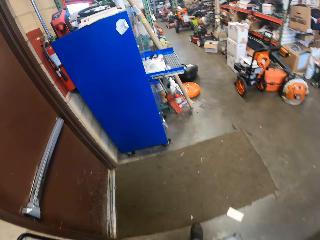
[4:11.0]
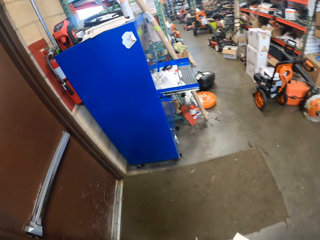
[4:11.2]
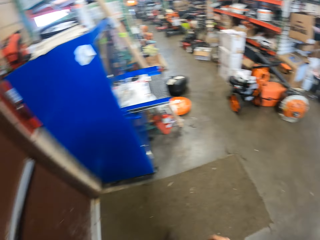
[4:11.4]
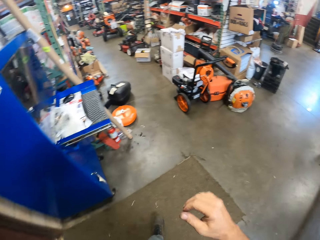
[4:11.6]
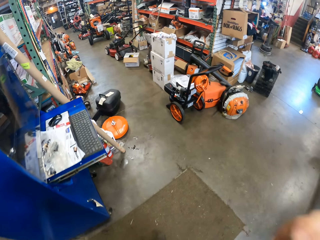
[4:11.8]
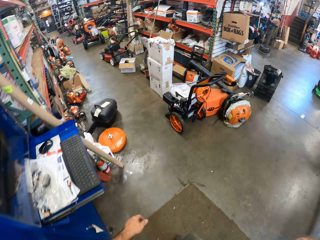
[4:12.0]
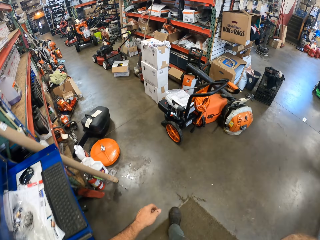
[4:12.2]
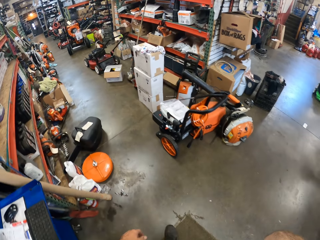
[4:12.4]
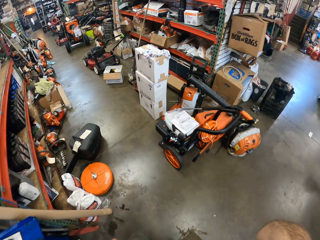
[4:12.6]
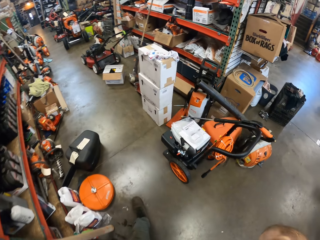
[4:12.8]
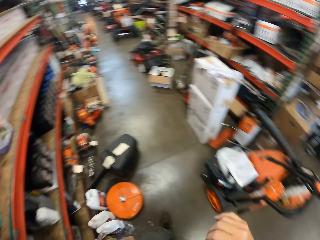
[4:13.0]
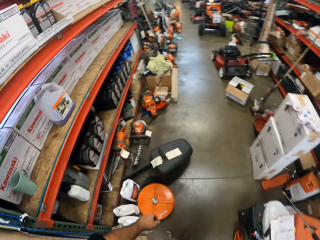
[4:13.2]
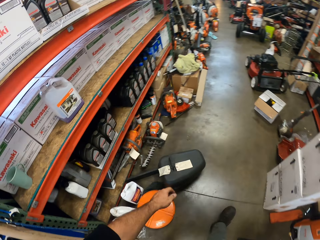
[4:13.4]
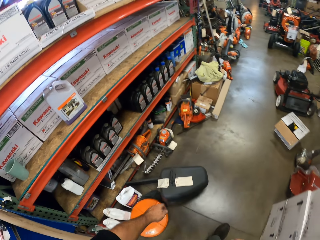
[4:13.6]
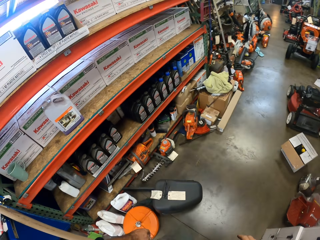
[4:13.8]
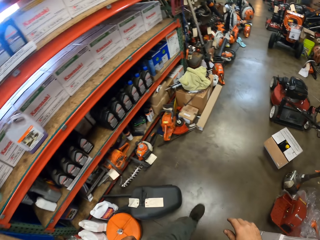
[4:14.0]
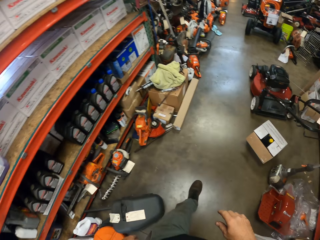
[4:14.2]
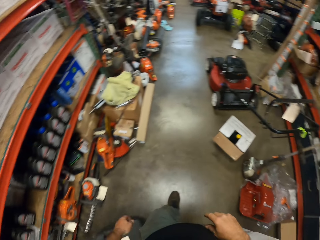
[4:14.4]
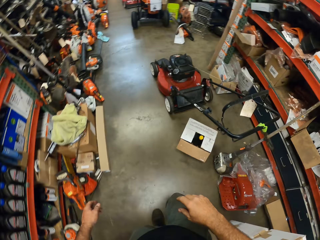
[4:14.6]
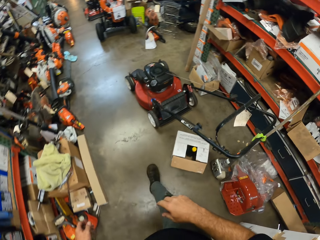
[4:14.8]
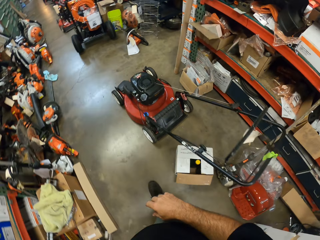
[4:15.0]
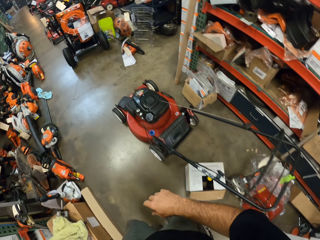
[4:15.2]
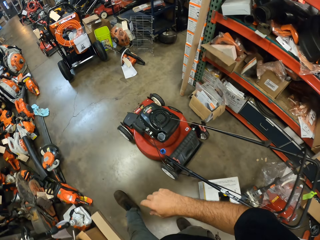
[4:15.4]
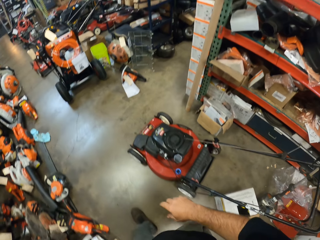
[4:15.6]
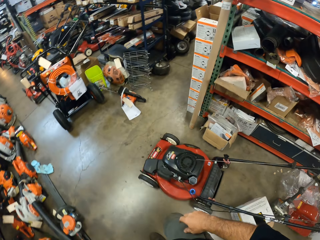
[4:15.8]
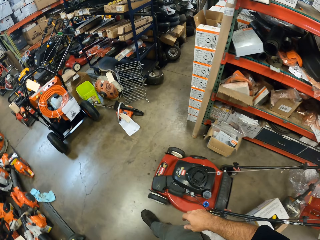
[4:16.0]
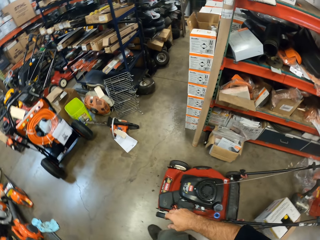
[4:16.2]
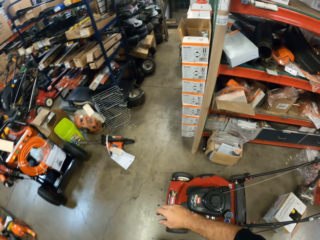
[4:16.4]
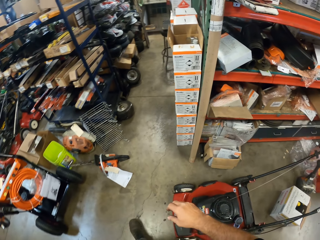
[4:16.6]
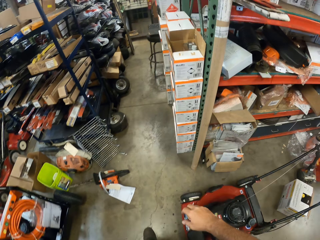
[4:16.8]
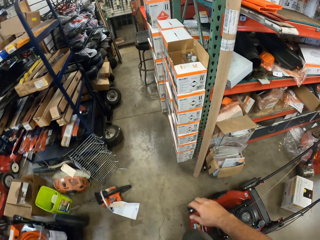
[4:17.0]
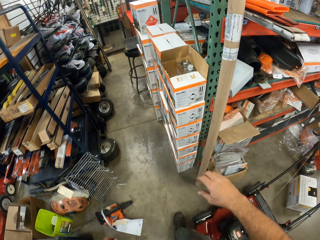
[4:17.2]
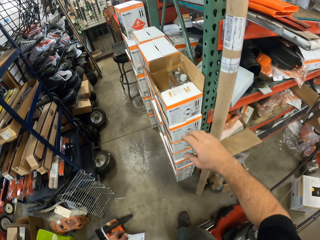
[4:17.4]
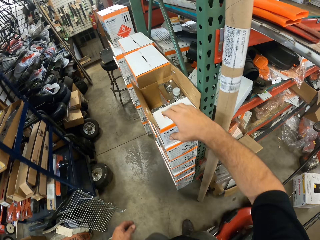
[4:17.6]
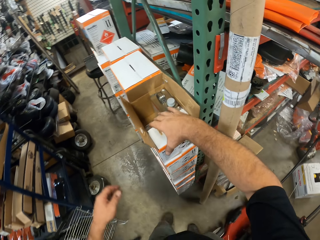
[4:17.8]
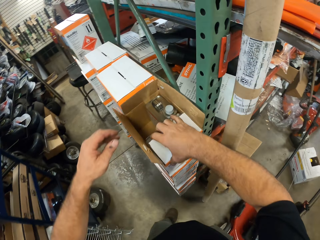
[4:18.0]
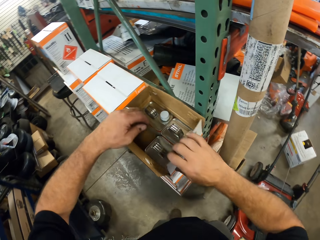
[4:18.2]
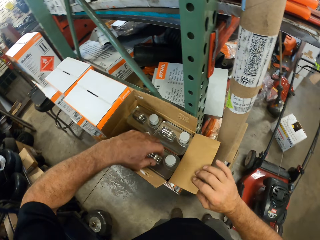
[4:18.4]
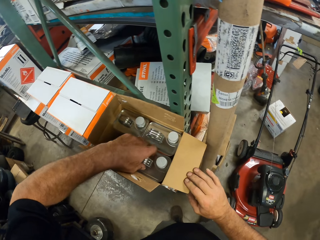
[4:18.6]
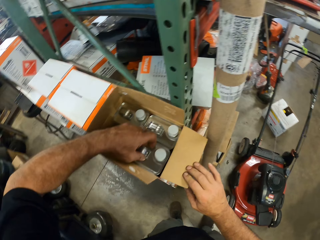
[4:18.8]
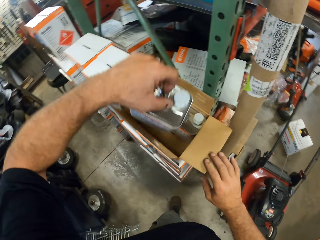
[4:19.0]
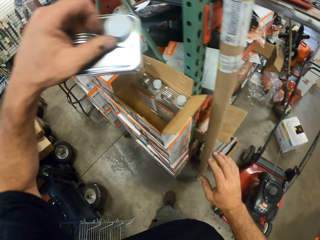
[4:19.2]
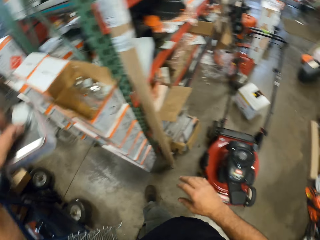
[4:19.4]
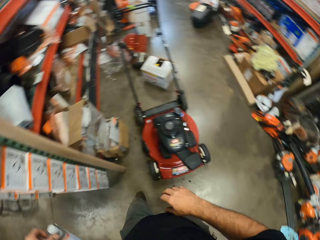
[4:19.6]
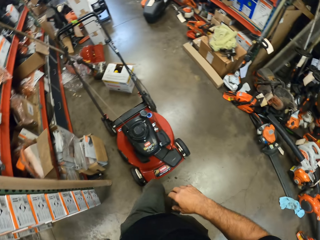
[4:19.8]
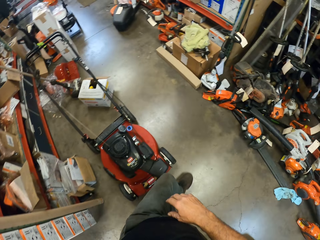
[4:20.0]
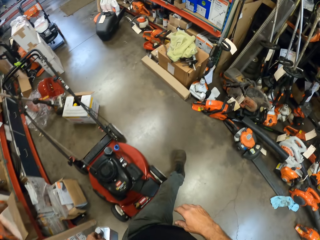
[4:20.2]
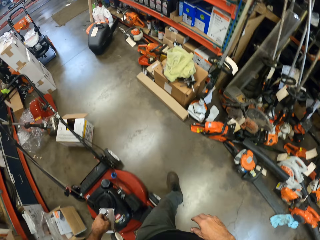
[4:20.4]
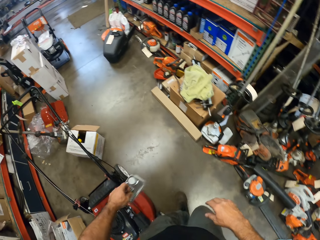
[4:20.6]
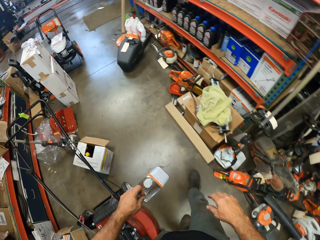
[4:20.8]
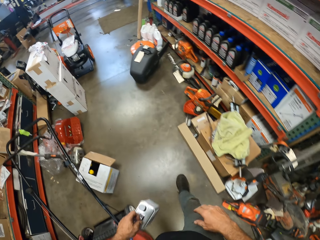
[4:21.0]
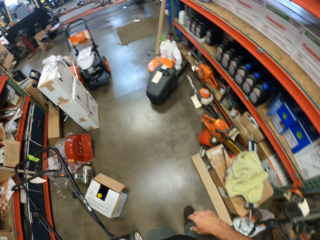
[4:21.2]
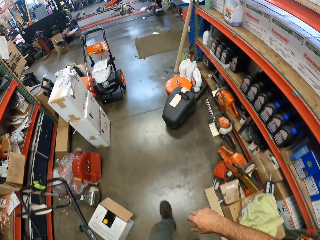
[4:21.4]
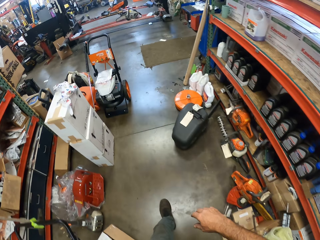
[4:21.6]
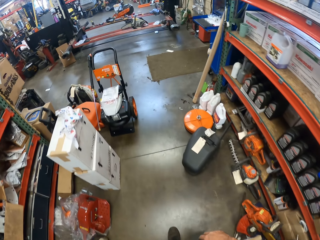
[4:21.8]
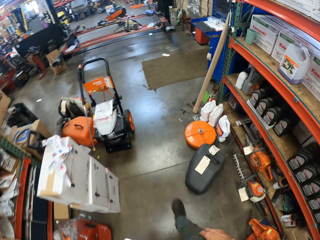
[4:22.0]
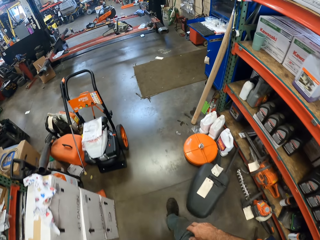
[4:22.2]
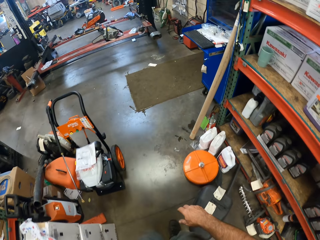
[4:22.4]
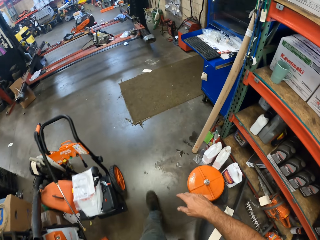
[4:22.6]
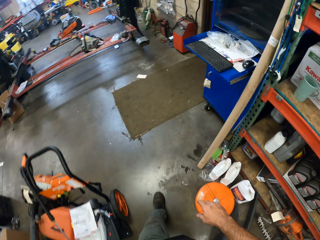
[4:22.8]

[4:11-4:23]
The camera wearer lifts his right hand towards his head. He lowers his right hand from his head. He raises a flap of a carton with his right hand. He opens the carton. He picks up a can from the carton with his left hand. He walks in the garage.

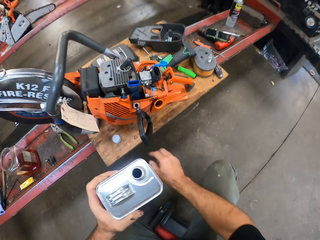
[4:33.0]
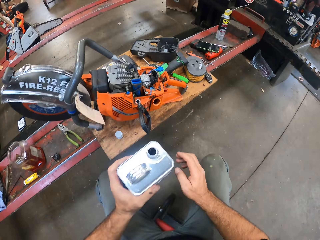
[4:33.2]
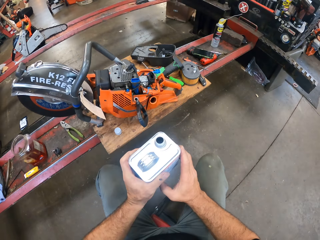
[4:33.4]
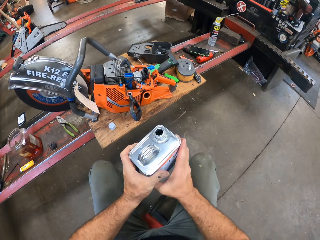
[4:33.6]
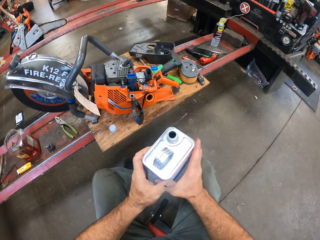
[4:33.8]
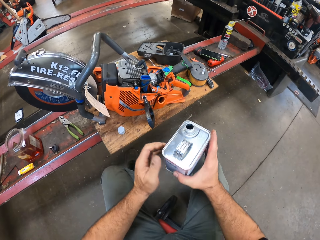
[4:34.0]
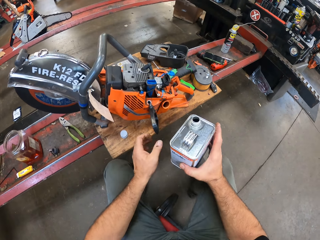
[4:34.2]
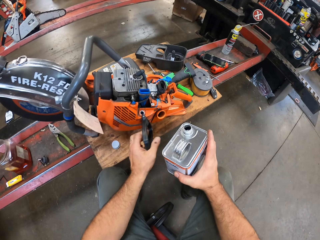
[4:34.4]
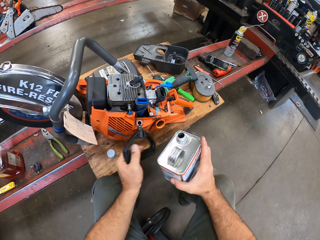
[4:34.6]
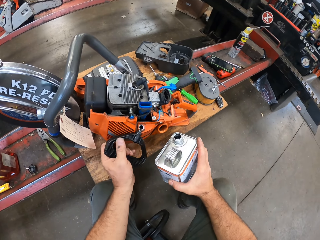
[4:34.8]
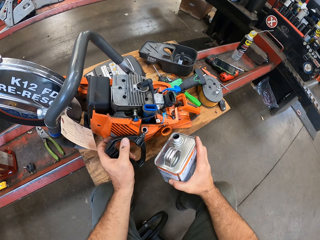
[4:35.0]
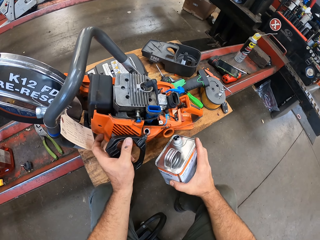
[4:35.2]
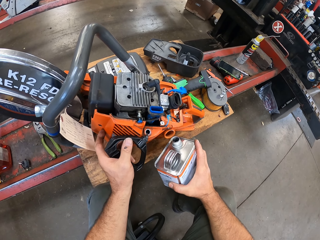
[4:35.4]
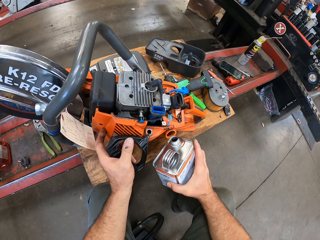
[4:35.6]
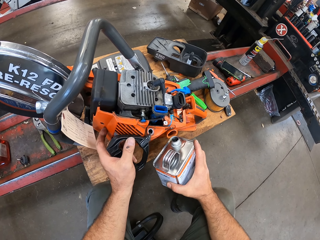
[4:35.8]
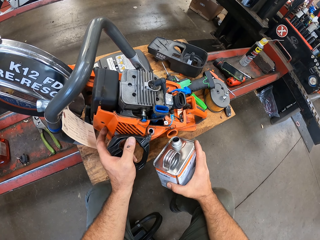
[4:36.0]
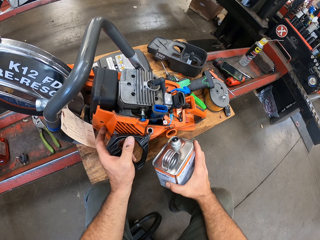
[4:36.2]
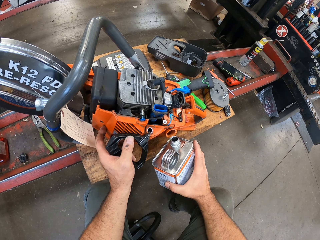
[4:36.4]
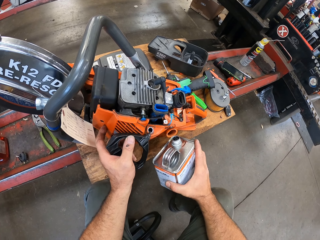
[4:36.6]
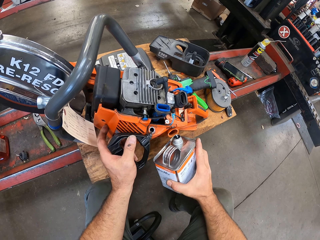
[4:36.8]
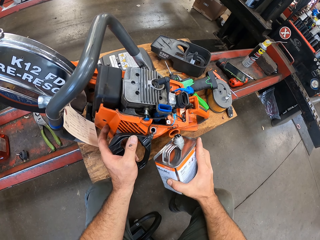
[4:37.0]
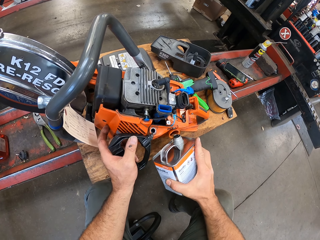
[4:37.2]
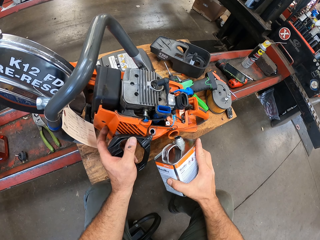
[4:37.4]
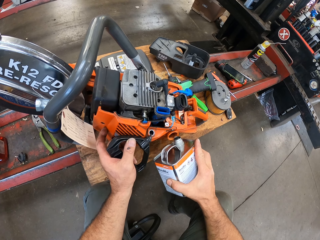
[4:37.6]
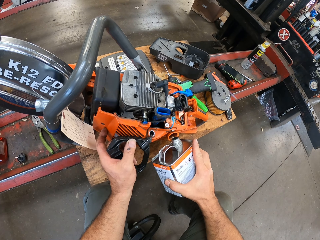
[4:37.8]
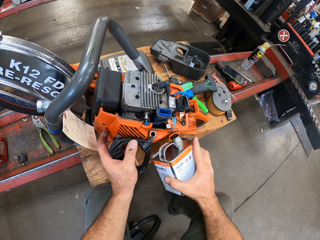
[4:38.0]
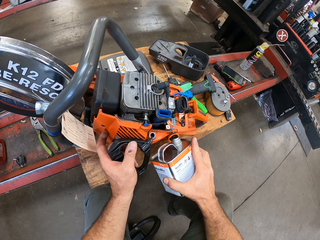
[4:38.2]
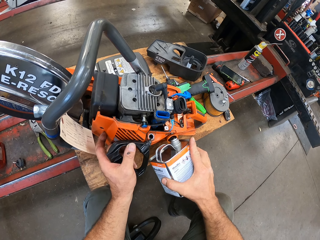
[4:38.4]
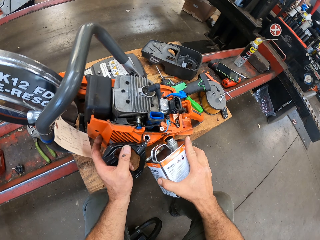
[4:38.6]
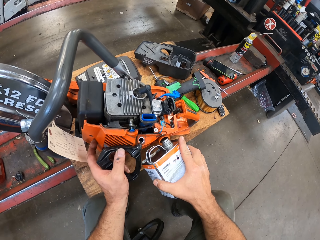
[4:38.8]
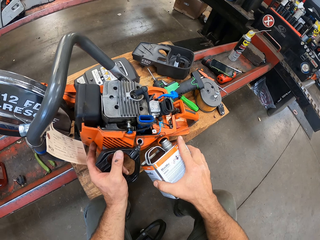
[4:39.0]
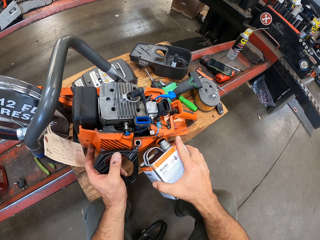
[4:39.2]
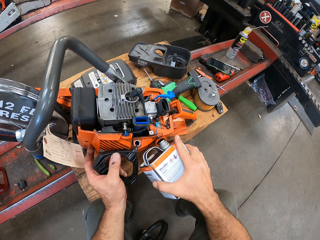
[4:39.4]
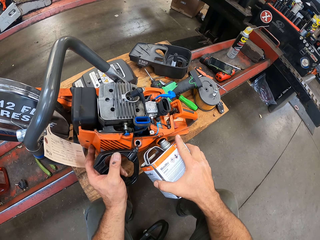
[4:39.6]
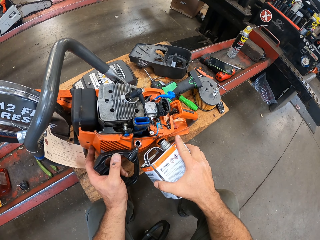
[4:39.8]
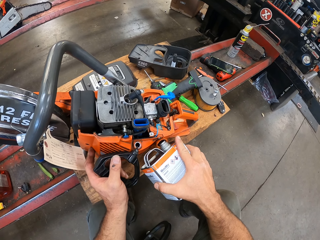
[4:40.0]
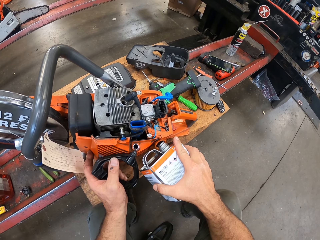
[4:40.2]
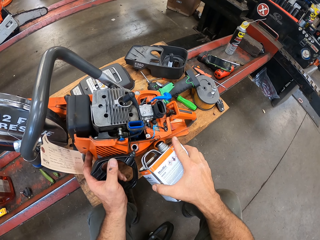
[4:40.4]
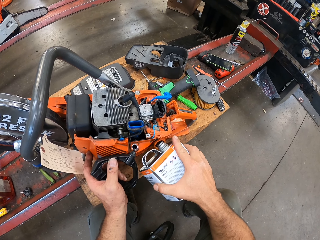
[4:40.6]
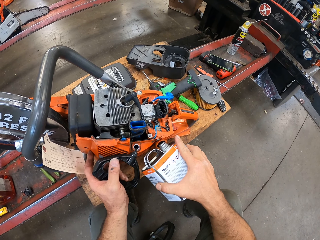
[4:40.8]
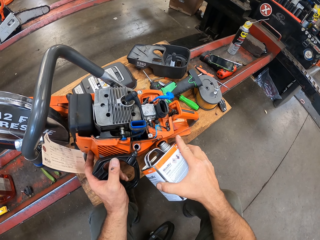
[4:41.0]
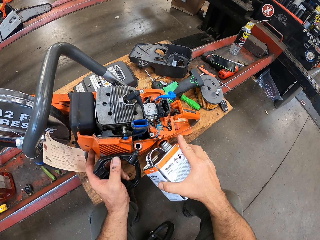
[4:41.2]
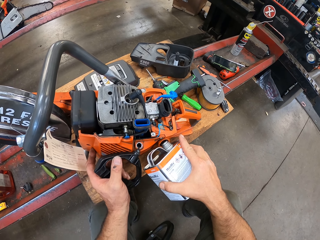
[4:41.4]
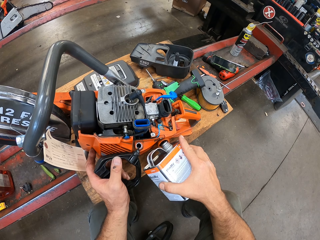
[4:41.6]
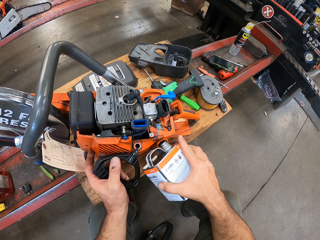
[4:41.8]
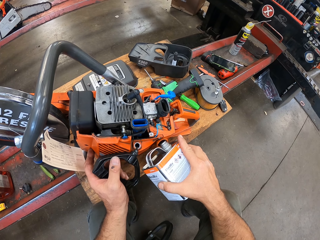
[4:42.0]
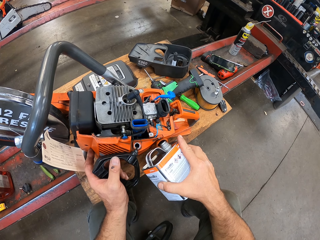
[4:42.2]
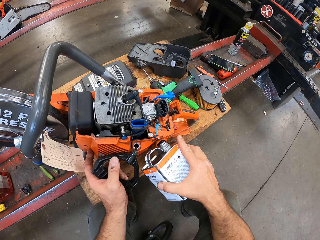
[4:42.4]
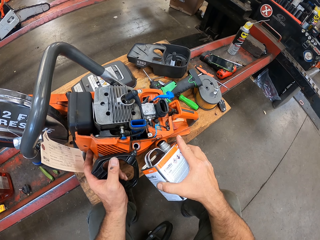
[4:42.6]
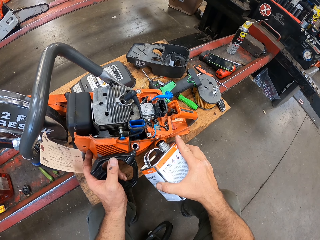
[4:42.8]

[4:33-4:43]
The camera wearer places the can's cover on the wooden plank. He transfers the can to his right hand. He holds the can. He pours the fuel into the fuel tank of the circular hand saw.
